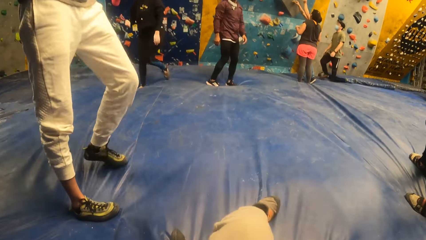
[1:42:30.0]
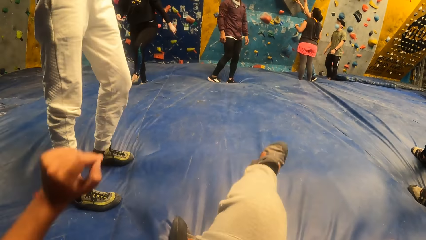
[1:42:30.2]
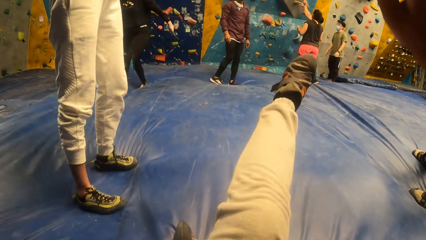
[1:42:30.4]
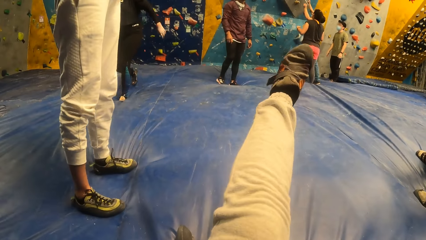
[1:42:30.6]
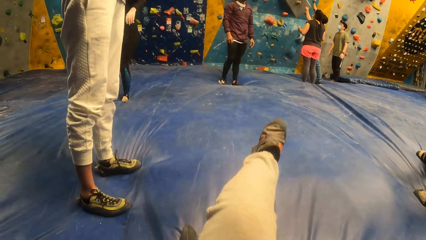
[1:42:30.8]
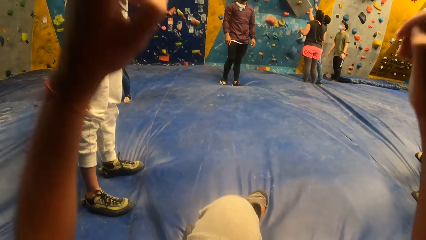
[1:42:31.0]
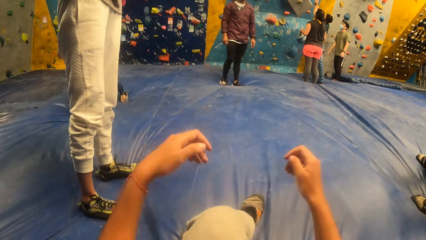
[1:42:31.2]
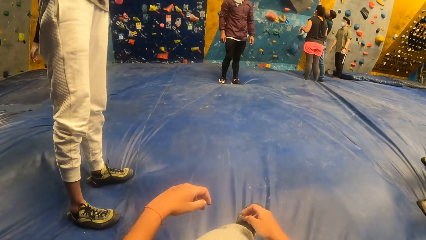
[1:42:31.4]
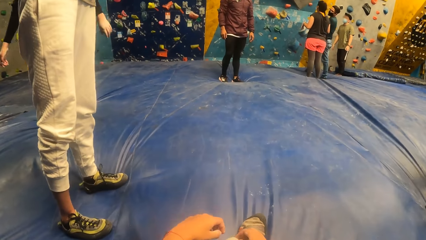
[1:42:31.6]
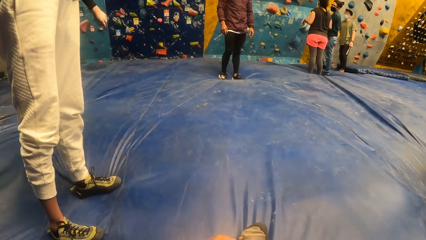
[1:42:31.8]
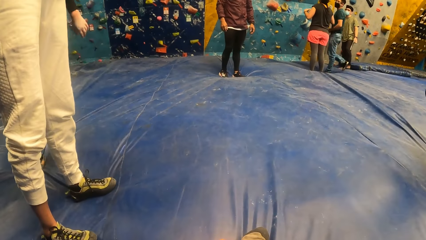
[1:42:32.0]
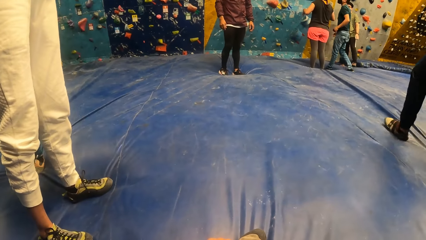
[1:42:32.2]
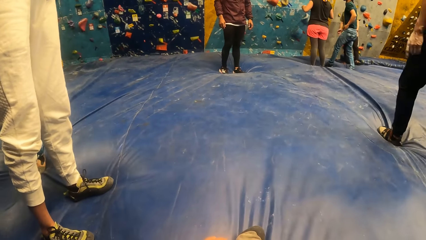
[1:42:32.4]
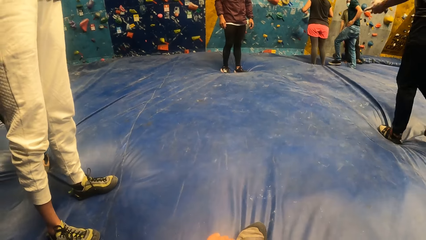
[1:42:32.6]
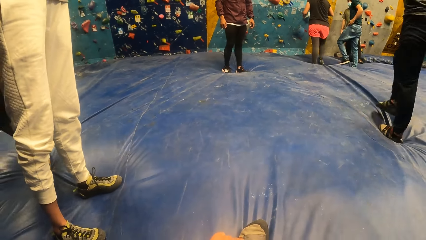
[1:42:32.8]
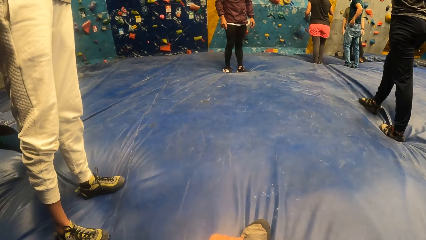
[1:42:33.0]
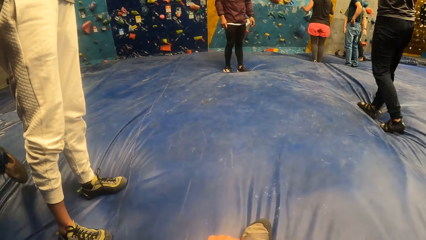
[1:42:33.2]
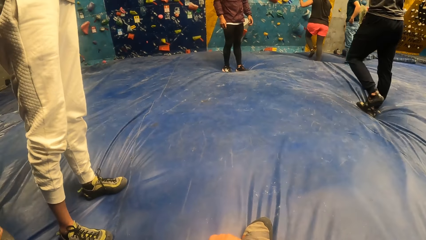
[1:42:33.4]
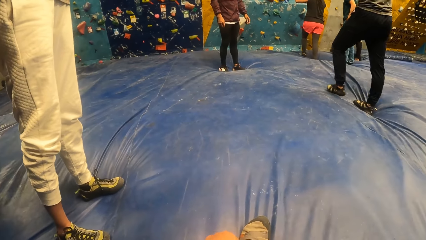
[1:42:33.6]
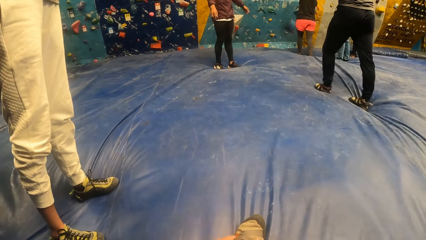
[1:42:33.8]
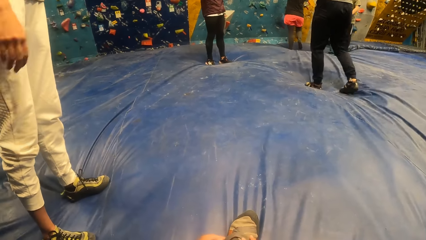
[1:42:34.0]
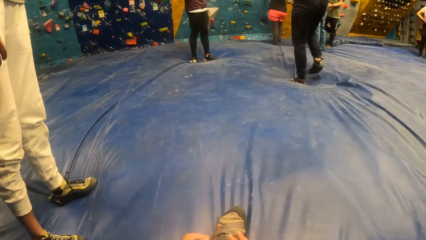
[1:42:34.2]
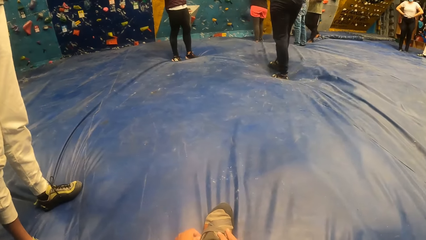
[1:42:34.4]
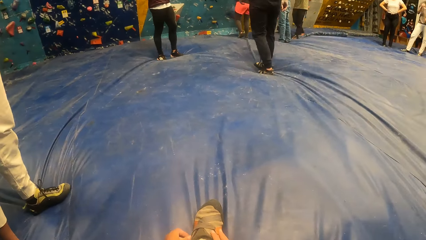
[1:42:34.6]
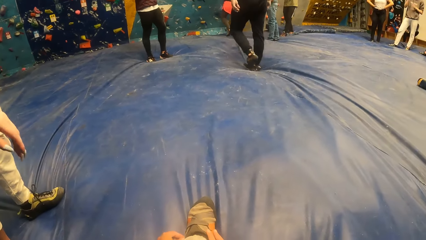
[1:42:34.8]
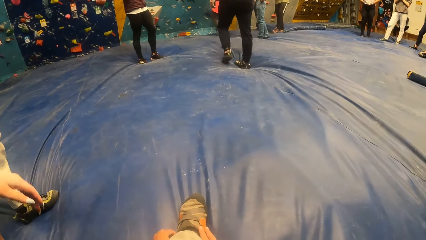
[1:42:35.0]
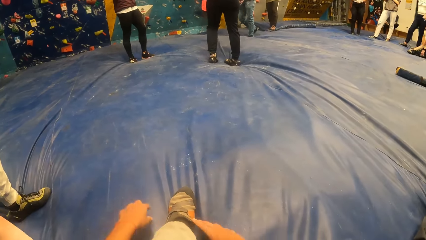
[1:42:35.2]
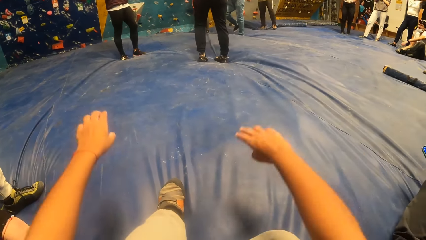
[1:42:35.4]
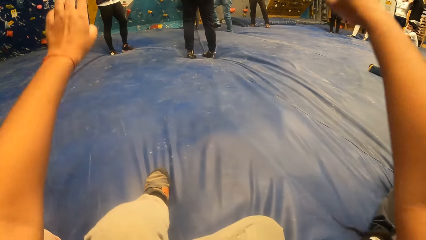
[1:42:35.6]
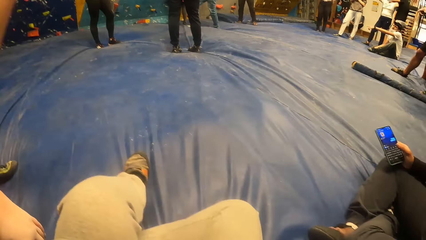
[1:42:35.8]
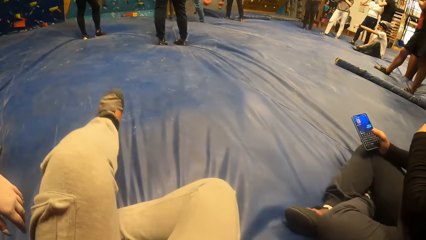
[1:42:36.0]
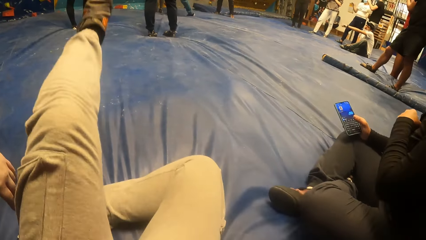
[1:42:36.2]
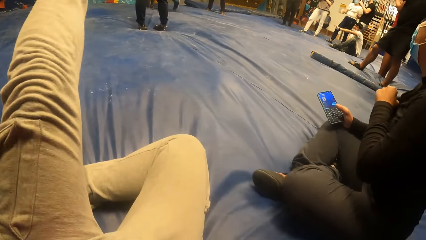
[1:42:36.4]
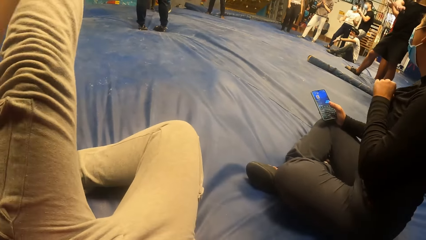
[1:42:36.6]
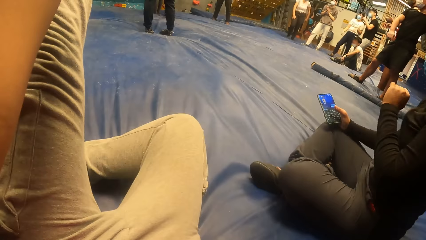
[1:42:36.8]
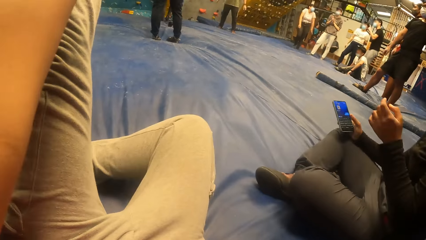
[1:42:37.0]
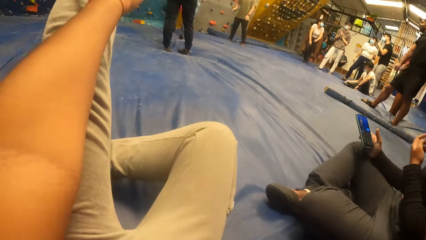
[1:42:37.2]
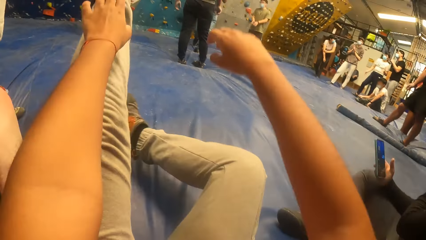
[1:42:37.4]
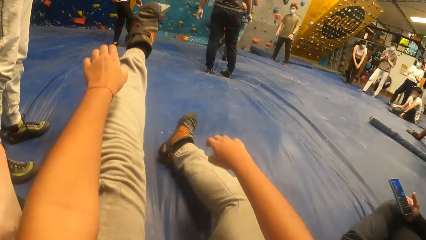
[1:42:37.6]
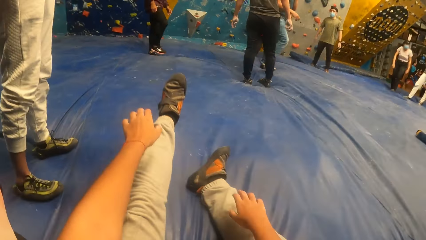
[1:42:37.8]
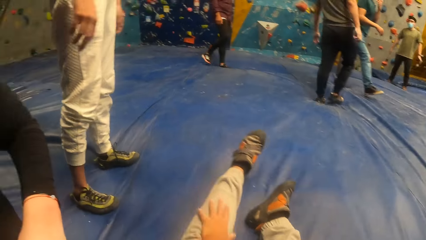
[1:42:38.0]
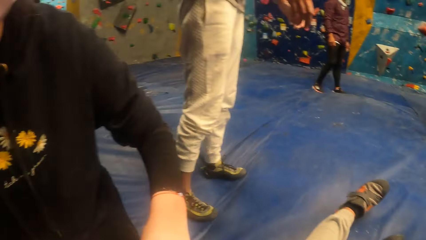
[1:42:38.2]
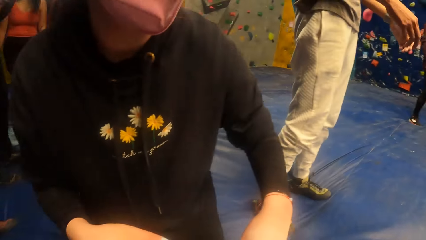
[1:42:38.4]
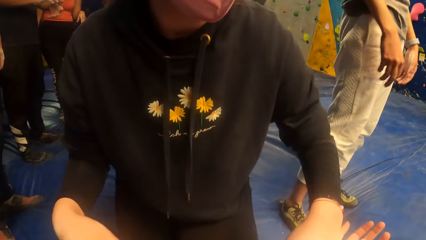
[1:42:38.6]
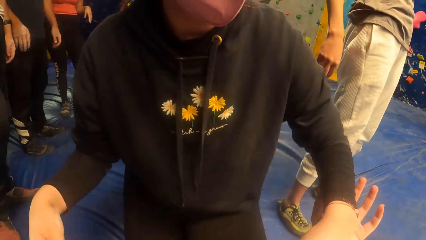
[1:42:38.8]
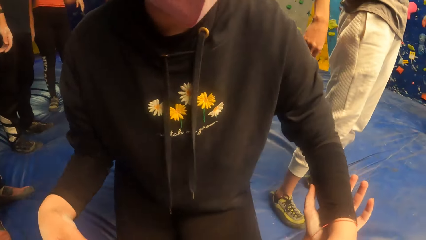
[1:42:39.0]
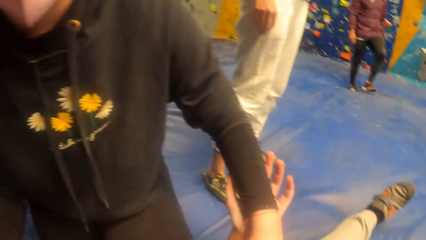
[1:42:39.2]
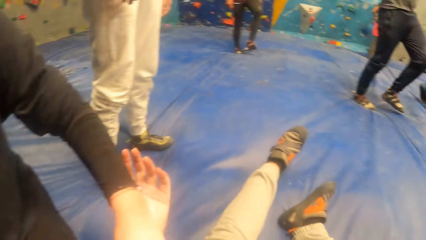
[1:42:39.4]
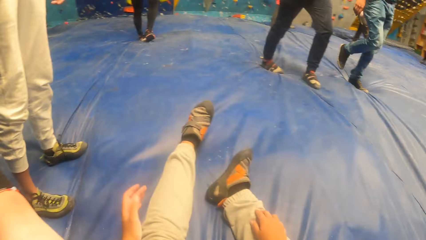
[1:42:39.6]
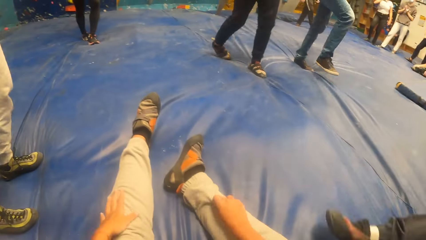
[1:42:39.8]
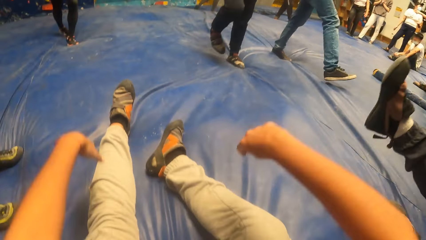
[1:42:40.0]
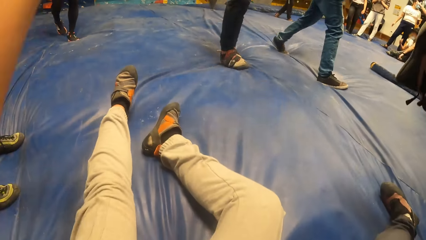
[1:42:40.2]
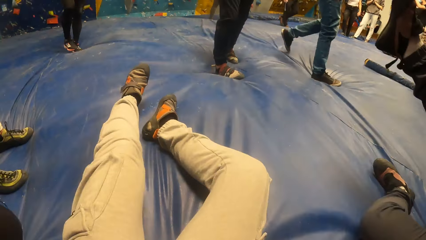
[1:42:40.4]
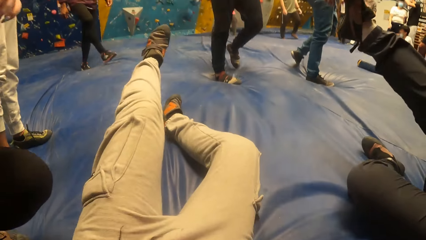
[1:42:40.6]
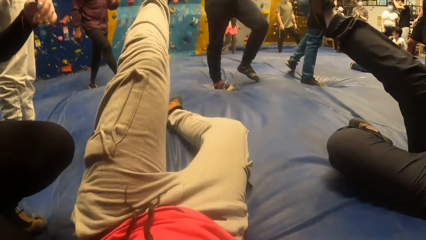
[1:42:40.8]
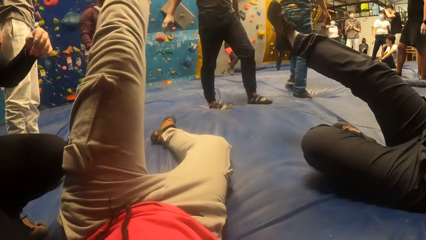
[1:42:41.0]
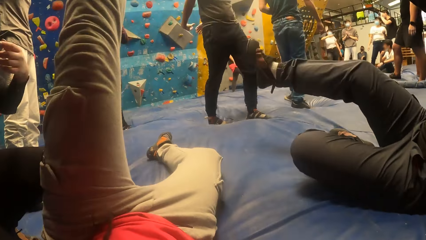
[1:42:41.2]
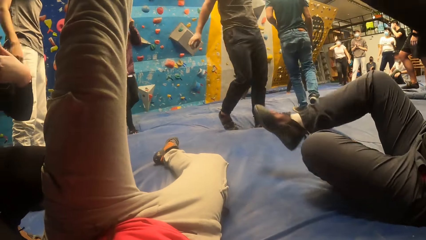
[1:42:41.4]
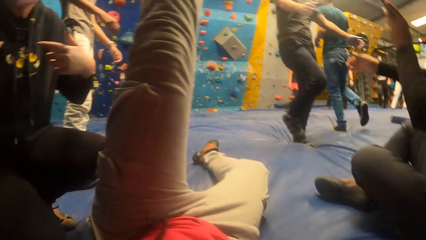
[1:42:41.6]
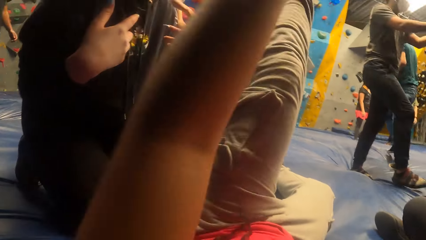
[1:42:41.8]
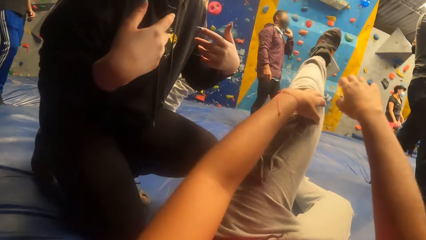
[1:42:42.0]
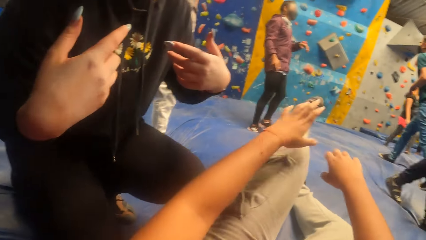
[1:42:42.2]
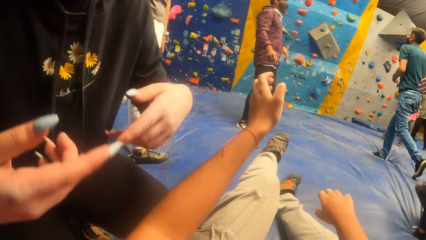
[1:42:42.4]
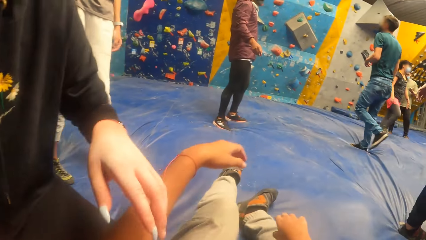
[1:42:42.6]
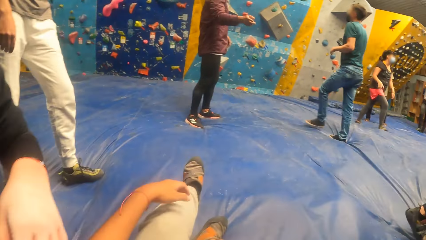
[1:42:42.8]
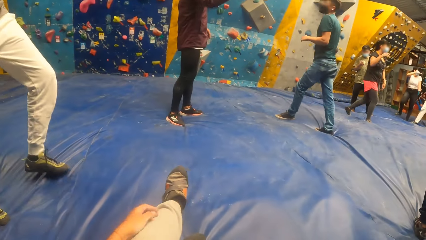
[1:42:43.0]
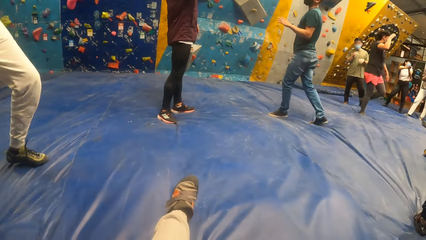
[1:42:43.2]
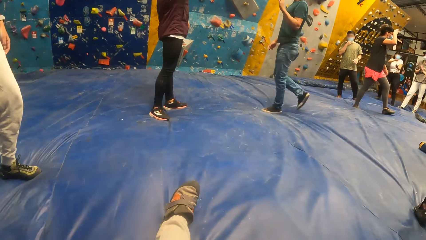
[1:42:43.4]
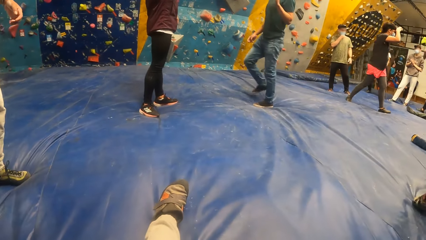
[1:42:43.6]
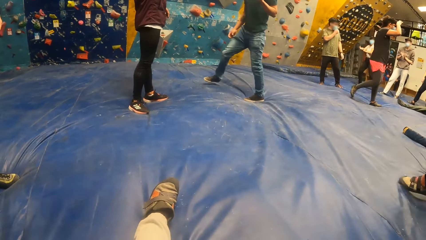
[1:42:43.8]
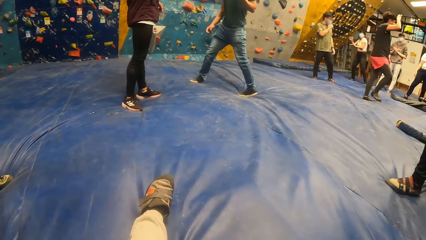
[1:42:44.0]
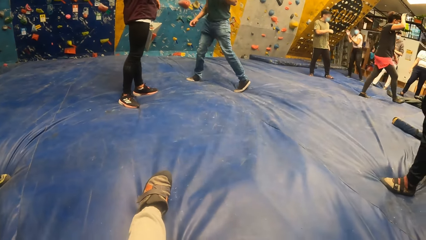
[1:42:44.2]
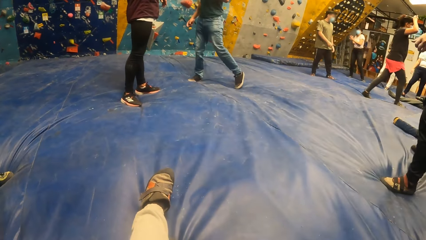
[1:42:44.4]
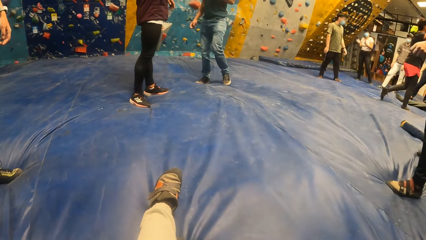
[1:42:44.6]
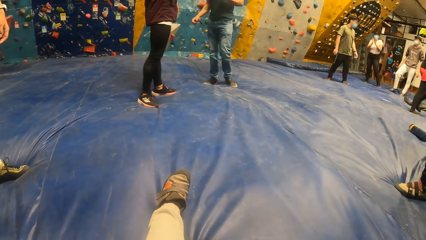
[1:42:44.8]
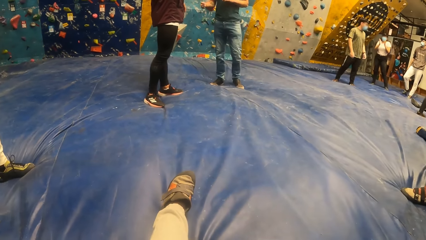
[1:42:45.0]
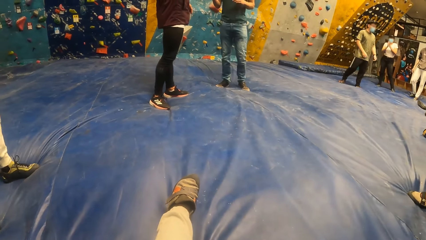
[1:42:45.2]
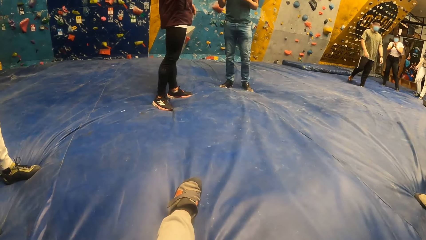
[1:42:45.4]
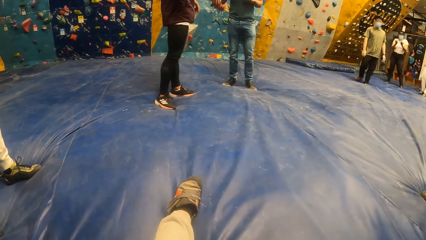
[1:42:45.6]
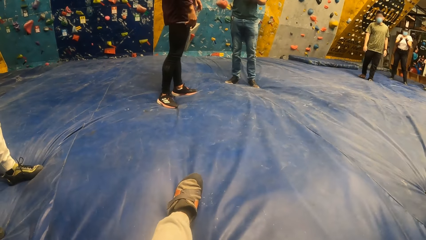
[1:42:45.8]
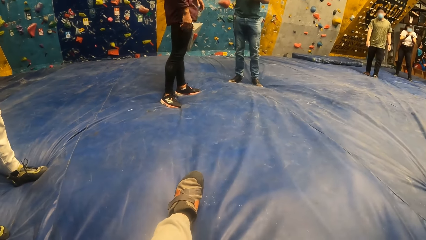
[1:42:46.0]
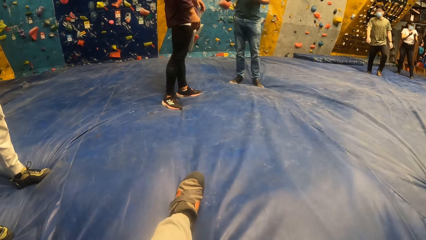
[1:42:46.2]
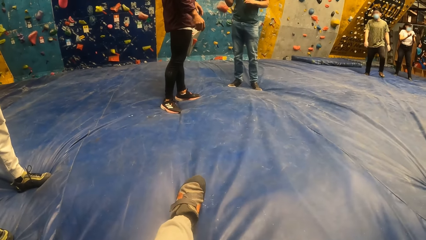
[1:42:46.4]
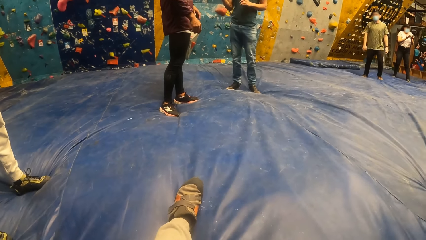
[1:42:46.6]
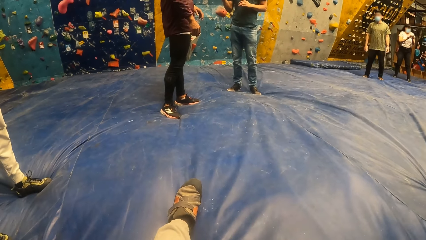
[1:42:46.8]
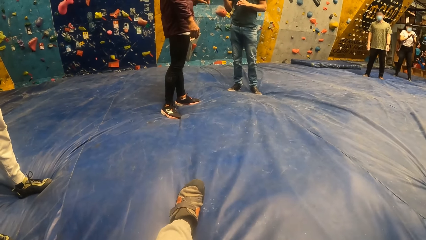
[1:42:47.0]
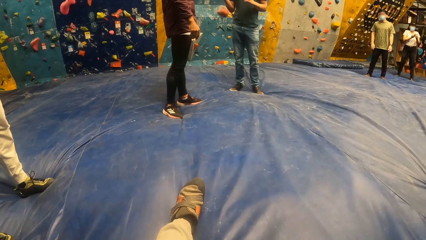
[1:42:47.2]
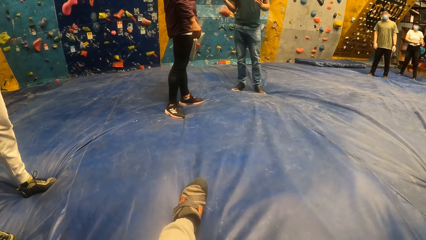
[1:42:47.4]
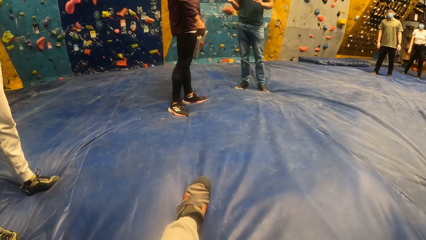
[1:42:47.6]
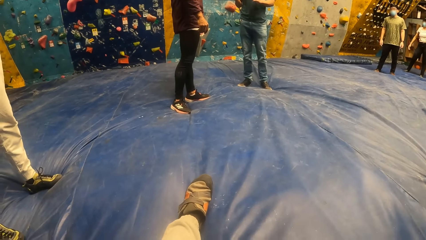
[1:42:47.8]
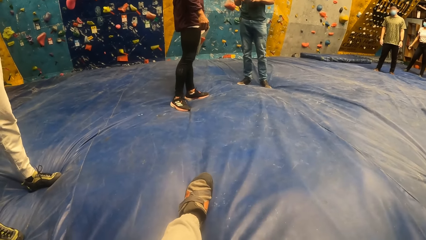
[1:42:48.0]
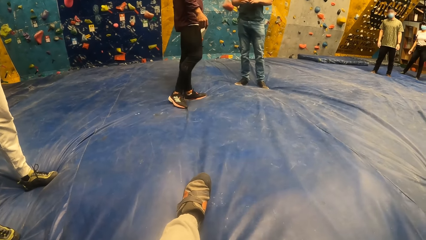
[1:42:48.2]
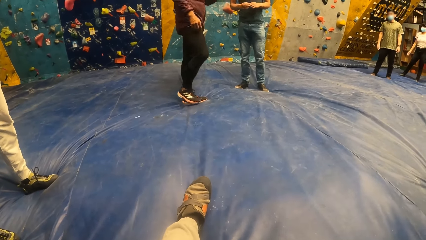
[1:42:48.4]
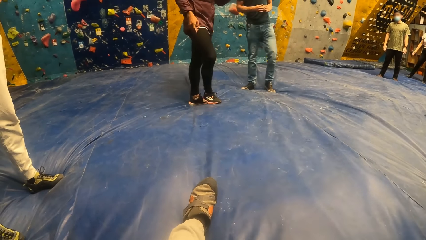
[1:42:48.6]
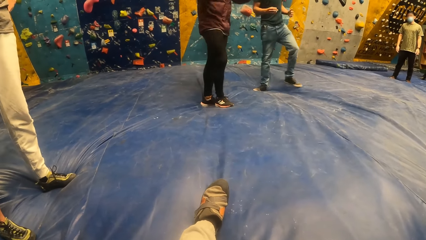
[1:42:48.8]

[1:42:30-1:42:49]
The camera wearer raises both hands and lowers his hands. He looks around. He raises his leg and lowers his leg. He looks around. He stretches out.
